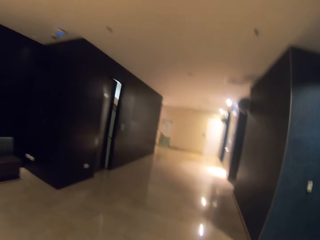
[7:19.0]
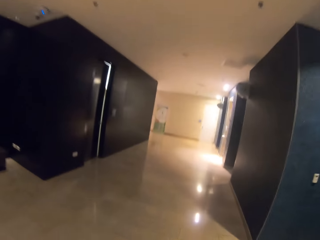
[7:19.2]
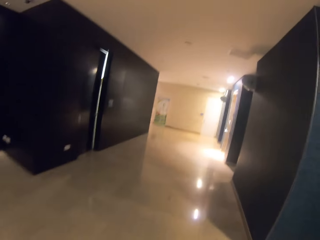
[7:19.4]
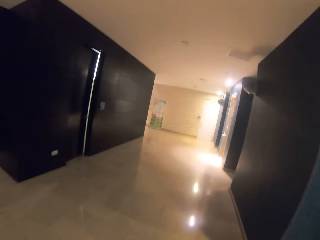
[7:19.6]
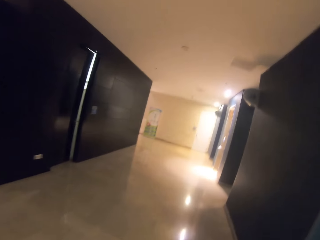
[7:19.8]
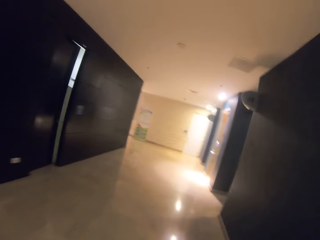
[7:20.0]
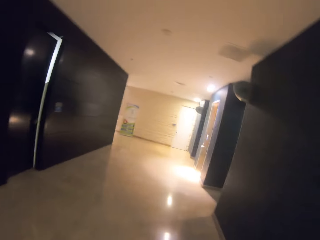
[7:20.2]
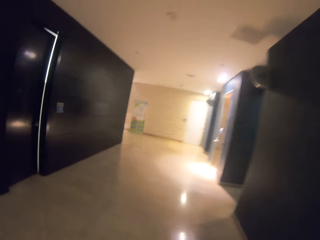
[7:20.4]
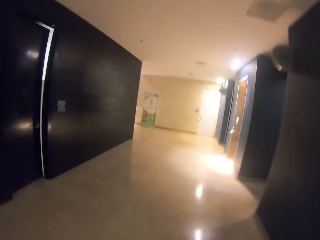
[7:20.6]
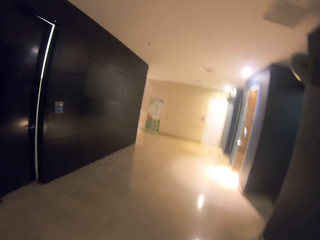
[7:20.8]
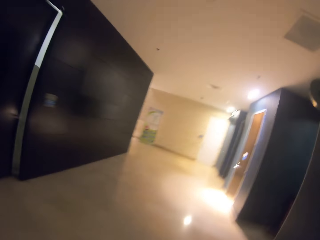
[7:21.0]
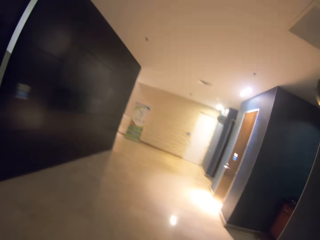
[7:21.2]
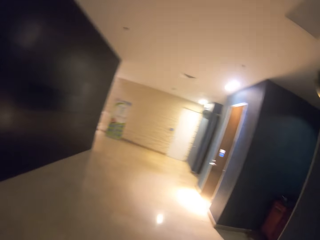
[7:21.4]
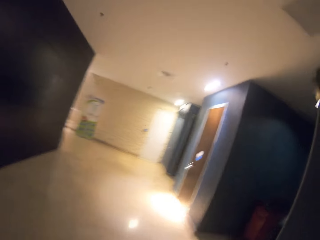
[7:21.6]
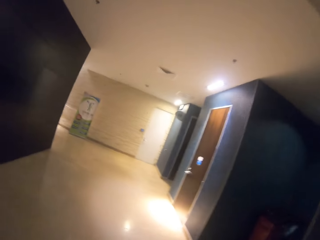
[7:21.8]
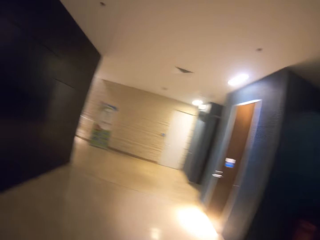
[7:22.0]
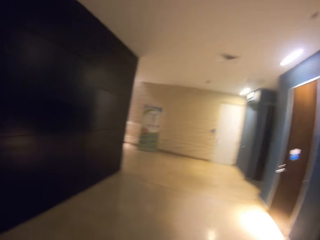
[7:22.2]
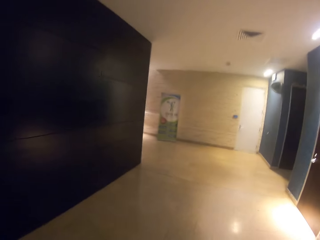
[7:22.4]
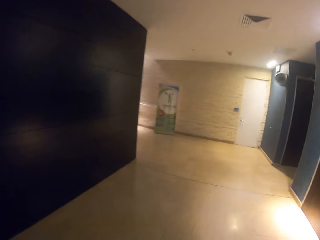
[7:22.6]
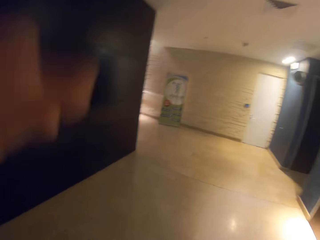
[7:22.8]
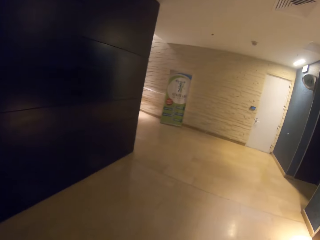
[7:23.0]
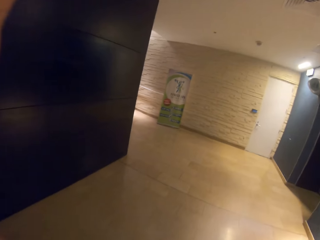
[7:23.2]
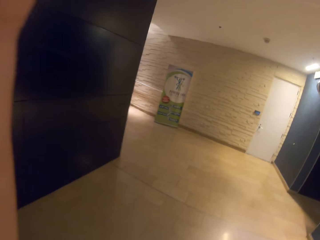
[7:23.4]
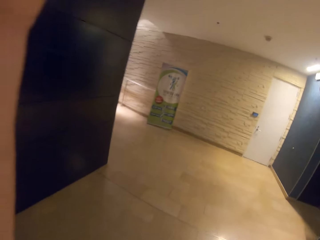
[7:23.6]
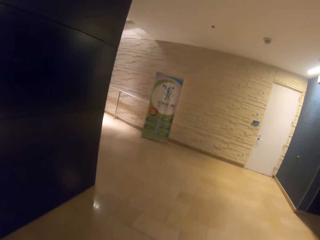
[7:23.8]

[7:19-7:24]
The camera wearer walks around.

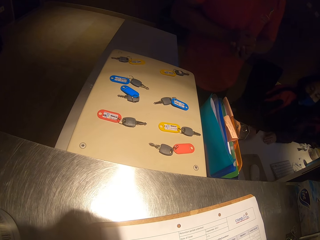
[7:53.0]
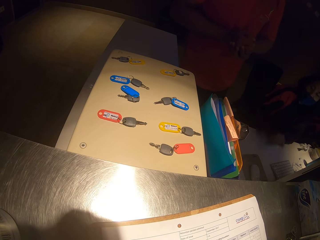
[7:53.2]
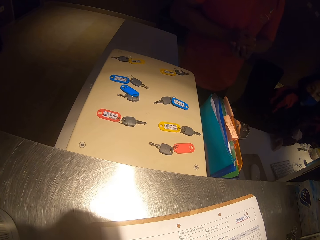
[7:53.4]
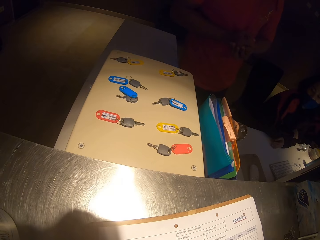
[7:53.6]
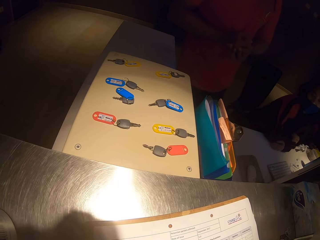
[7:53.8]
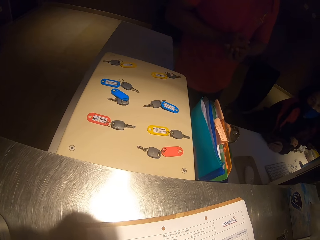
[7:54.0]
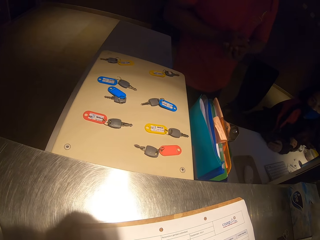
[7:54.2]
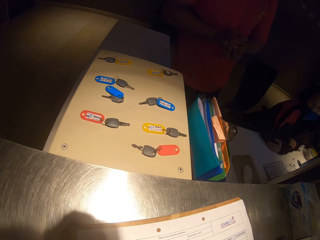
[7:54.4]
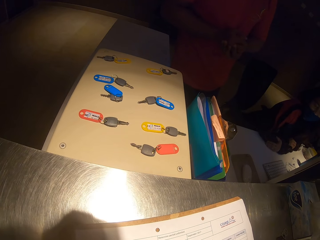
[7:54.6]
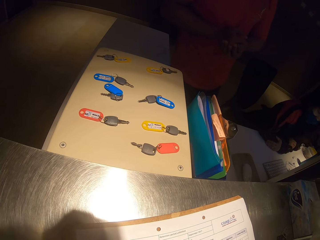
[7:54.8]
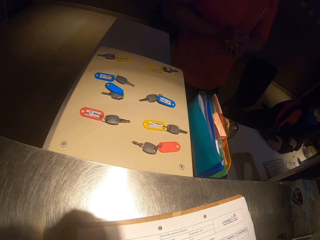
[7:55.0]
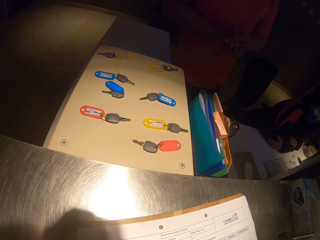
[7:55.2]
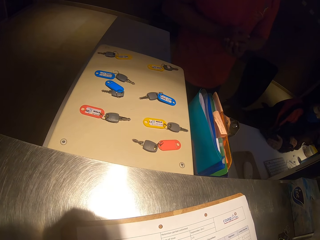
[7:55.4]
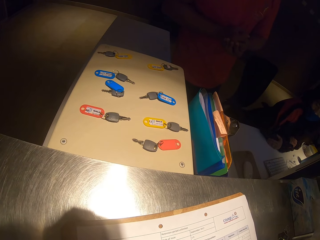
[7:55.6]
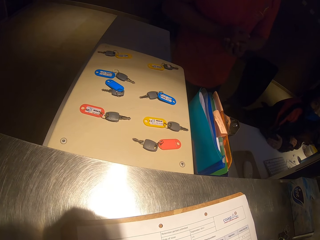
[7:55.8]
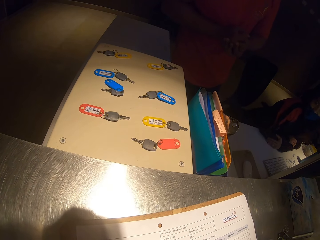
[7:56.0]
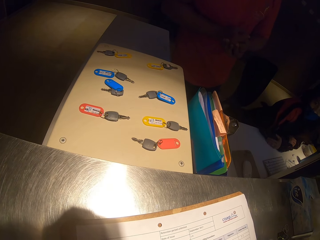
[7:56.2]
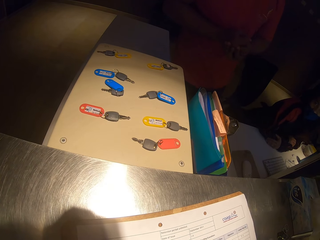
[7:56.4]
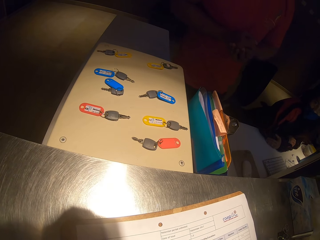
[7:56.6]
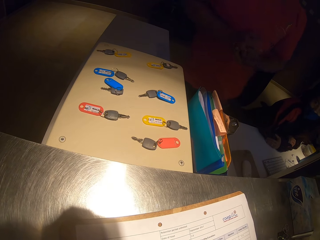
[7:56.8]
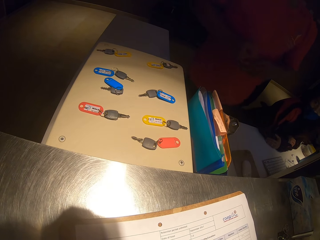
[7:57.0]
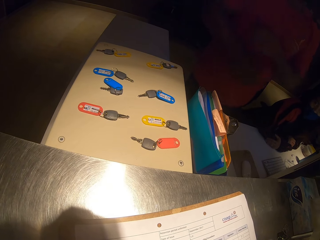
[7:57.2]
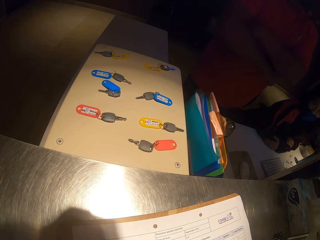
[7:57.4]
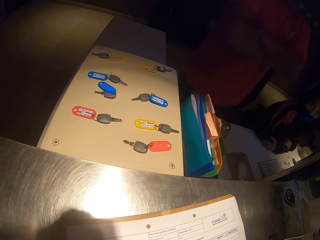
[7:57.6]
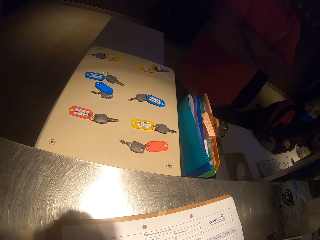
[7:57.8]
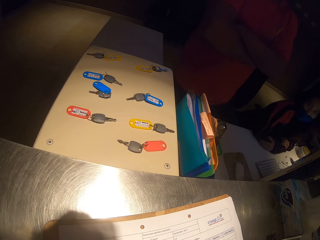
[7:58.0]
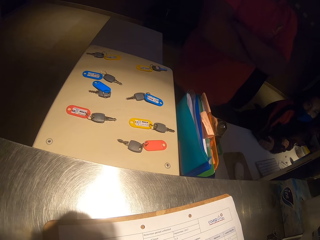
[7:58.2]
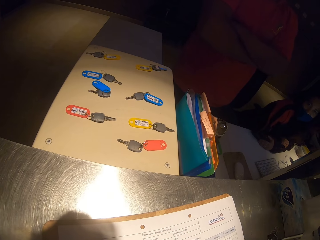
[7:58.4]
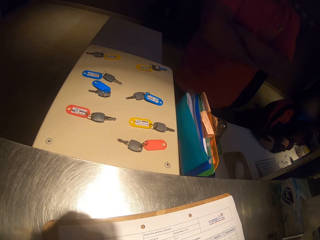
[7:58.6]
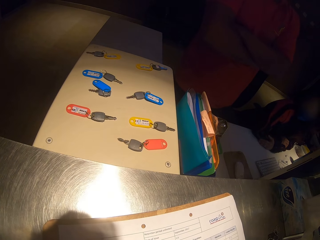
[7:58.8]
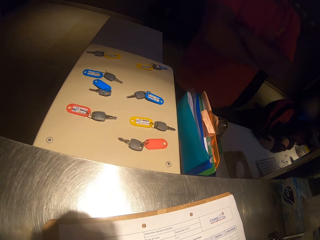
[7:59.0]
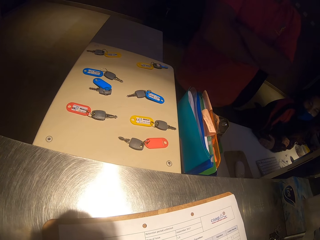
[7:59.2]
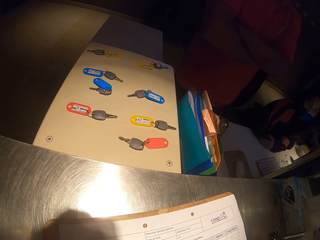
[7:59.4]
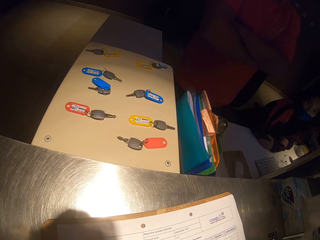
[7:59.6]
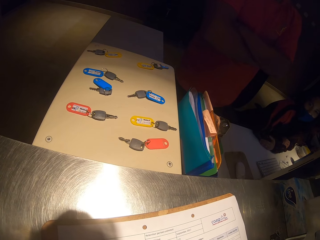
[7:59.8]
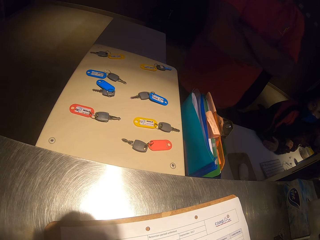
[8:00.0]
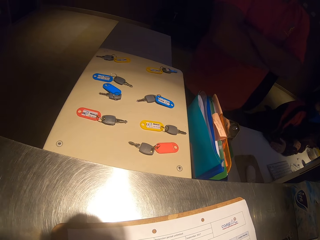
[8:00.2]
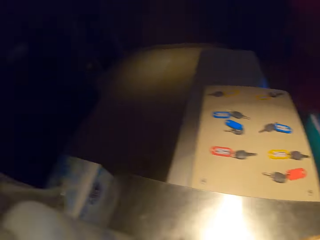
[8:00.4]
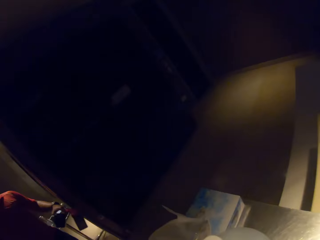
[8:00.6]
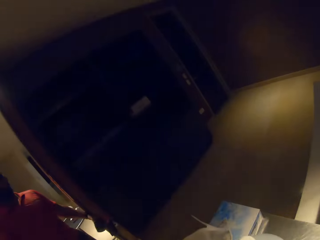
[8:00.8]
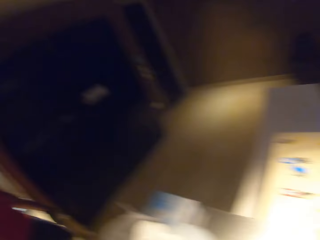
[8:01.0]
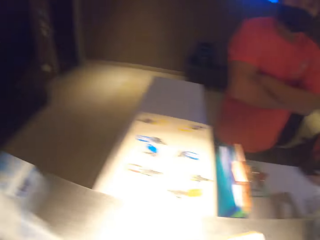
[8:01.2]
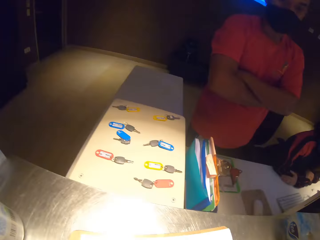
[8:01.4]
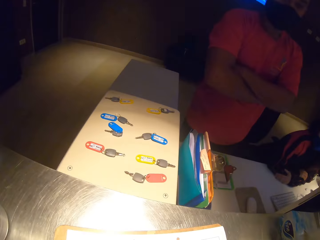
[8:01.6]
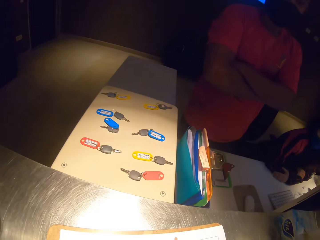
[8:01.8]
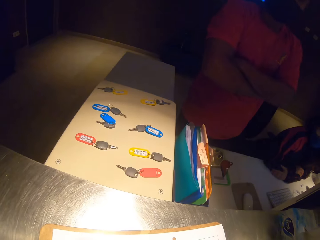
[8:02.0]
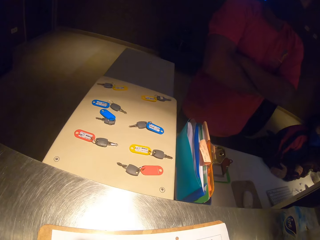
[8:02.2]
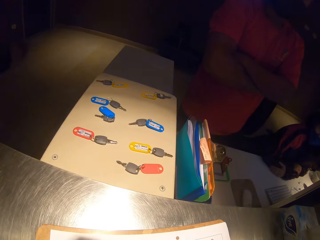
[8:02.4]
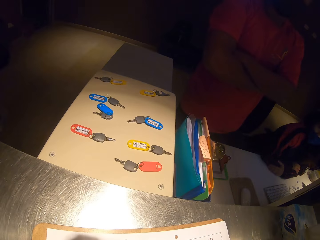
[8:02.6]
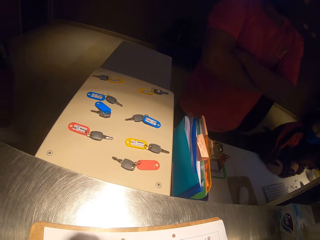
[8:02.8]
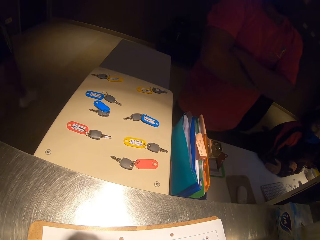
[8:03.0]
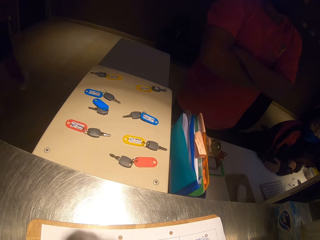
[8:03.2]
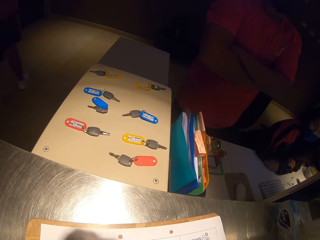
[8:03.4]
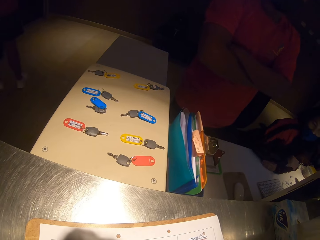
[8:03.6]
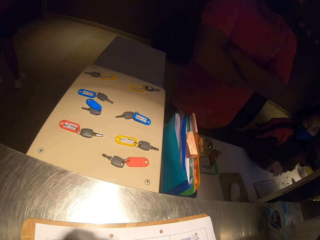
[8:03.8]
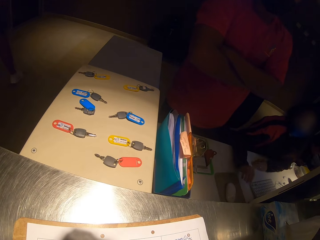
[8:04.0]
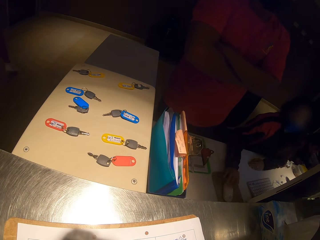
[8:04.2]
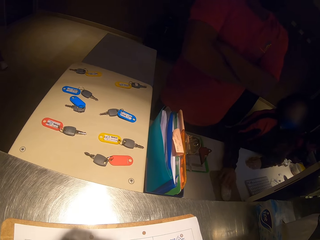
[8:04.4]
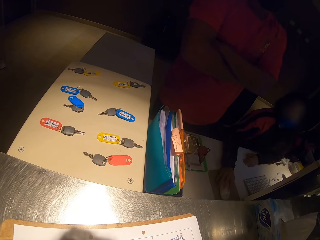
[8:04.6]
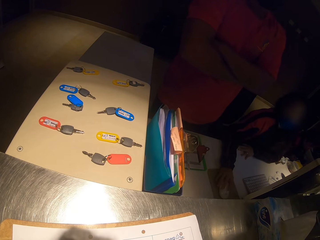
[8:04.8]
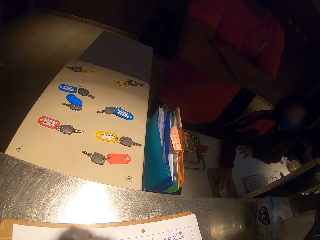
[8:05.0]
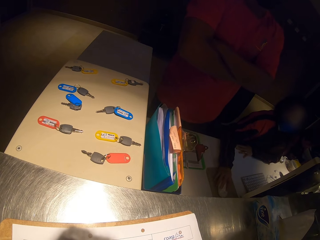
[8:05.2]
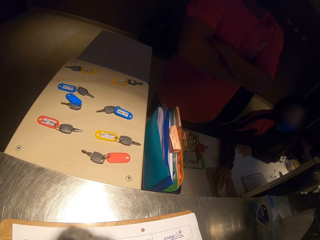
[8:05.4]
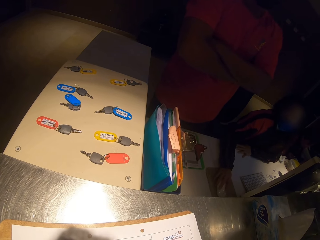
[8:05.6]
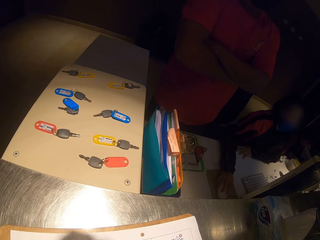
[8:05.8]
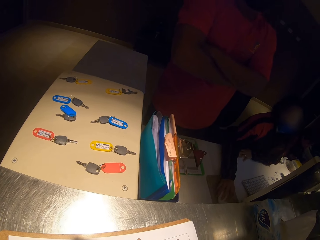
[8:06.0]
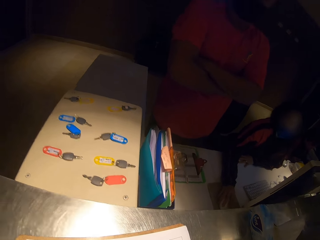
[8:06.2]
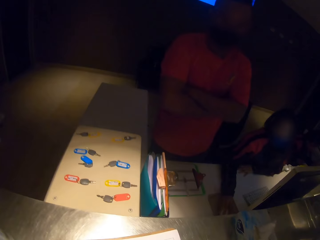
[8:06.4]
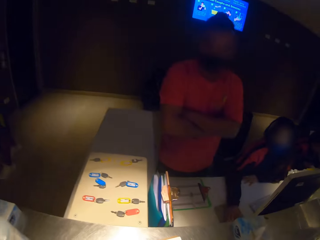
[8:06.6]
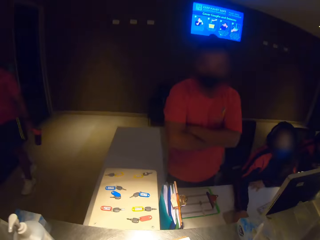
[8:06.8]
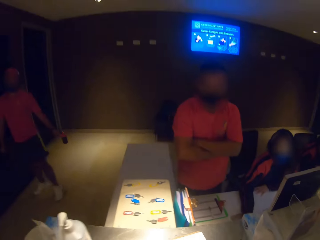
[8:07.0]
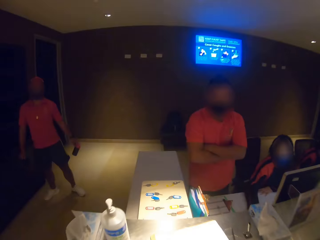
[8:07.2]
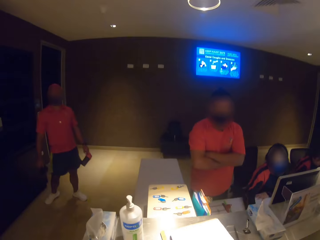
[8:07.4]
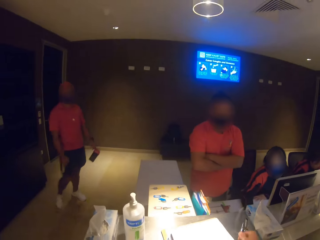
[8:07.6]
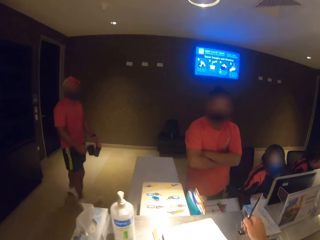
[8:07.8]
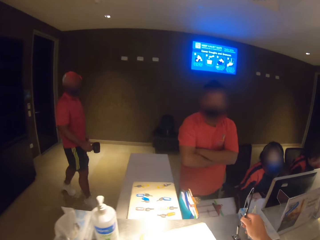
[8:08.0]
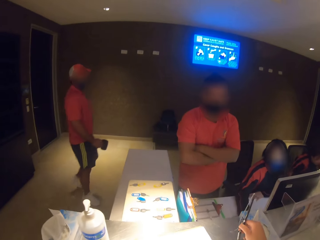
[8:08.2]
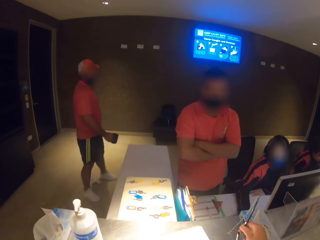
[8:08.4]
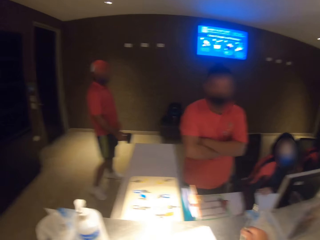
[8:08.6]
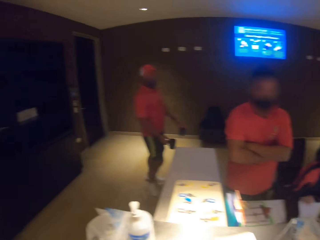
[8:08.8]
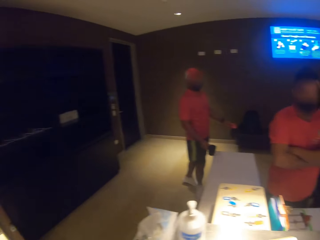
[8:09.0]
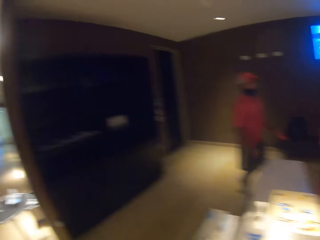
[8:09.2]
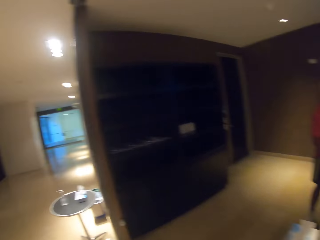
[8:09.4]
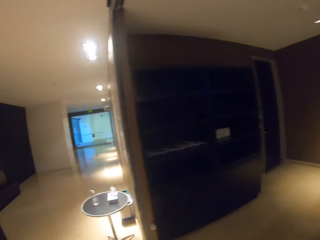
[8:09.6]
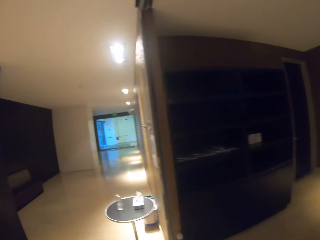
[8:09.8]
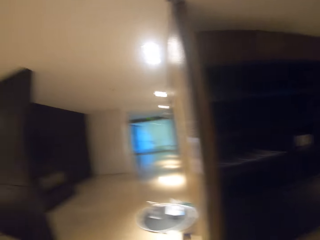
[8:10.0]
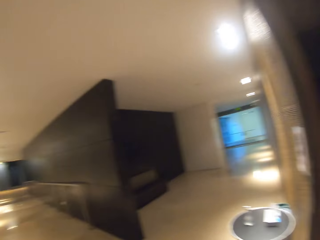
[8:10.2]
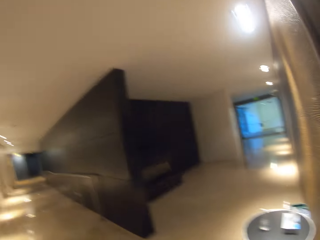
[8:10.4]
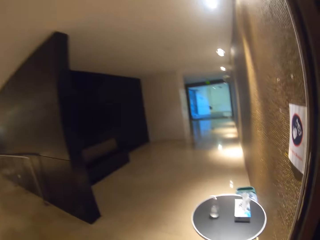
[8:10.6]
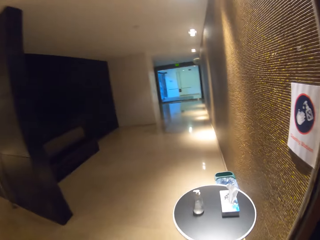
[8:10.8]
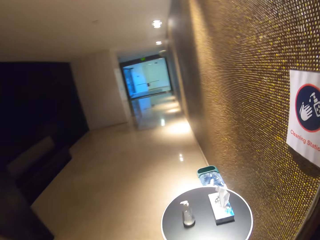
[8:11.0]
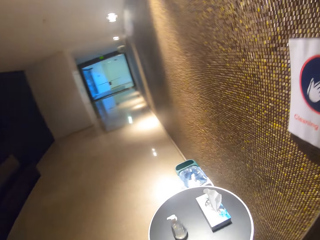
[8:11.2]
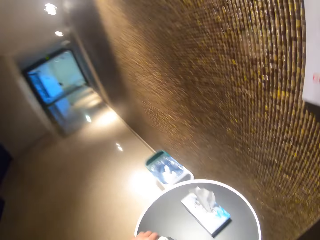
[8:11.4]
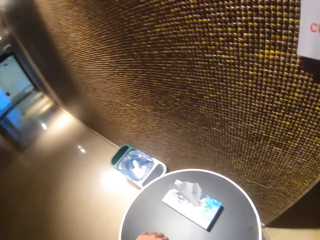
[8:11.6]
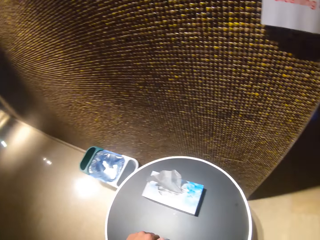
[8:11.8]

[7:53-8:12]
The camera wearer writes on a paper. They turn to the side. They write on the paper. They turn to the side. A man walks around. The camera wearer interacts with a woman in the building. They turn to the side.
